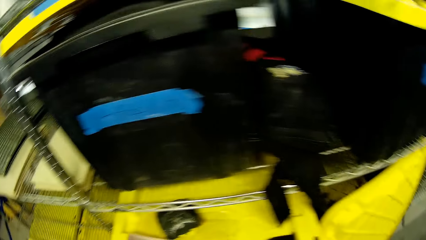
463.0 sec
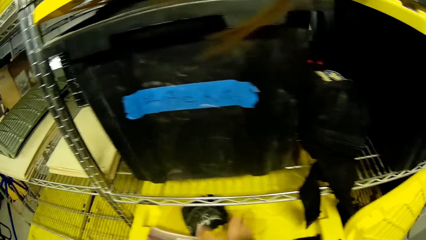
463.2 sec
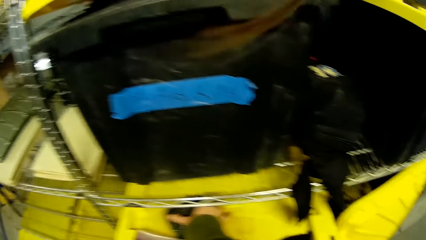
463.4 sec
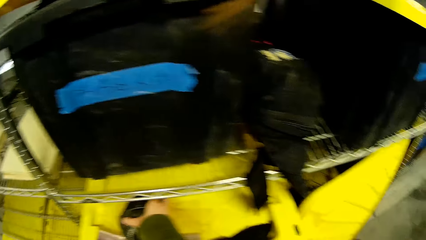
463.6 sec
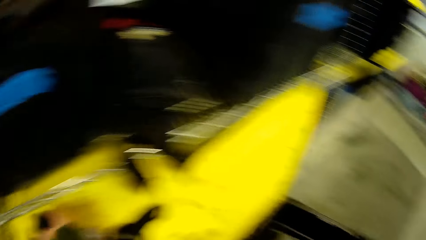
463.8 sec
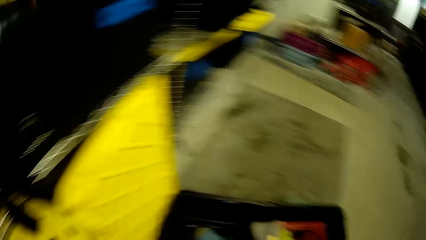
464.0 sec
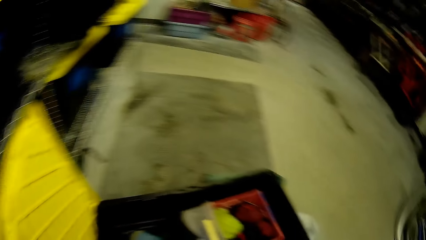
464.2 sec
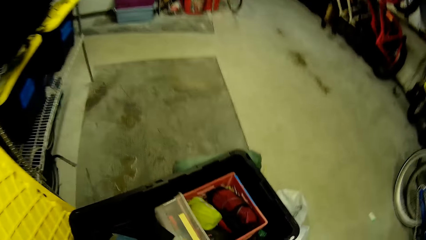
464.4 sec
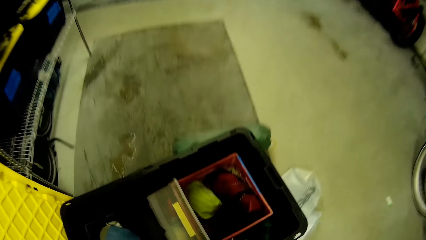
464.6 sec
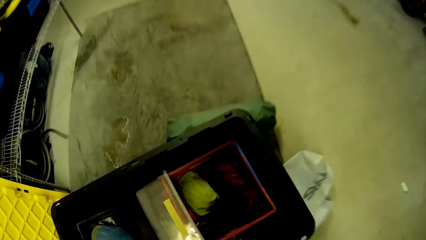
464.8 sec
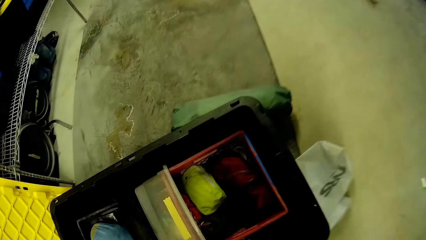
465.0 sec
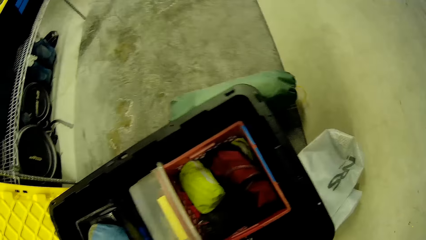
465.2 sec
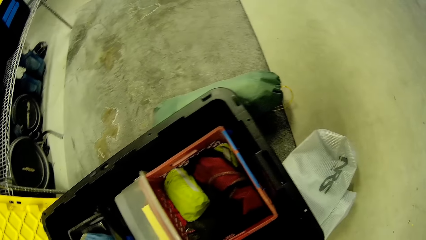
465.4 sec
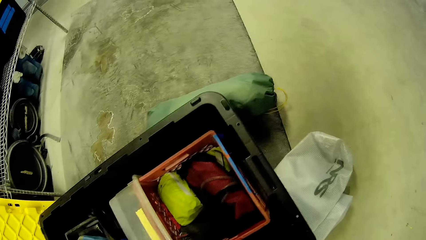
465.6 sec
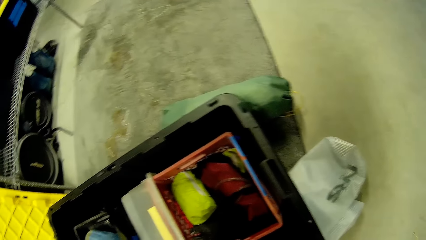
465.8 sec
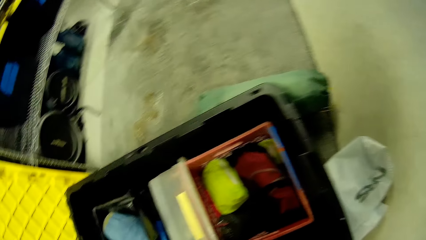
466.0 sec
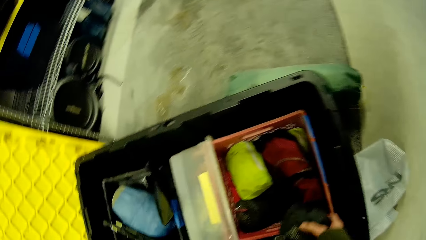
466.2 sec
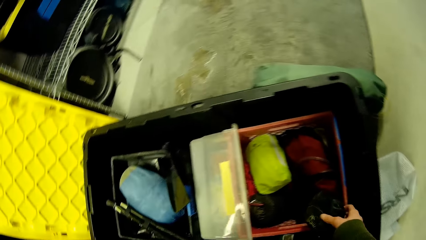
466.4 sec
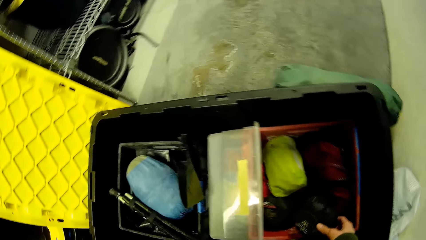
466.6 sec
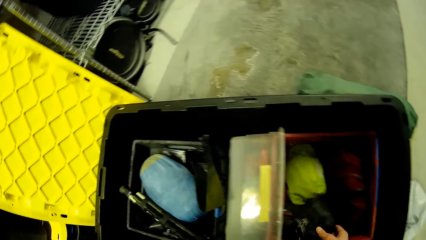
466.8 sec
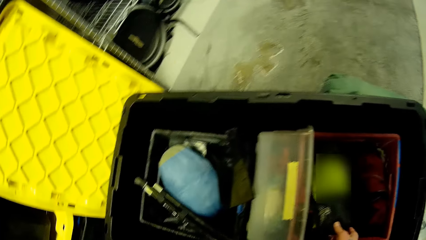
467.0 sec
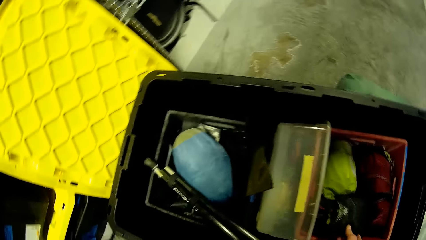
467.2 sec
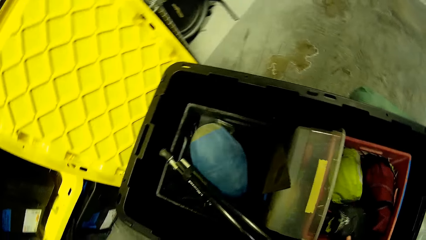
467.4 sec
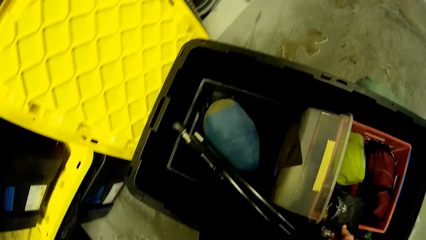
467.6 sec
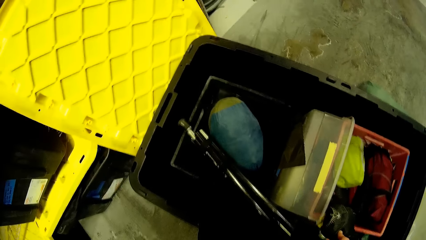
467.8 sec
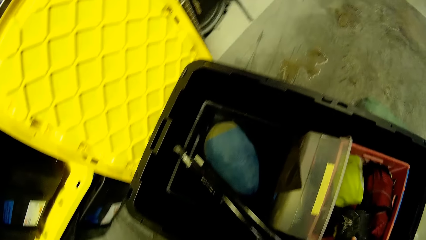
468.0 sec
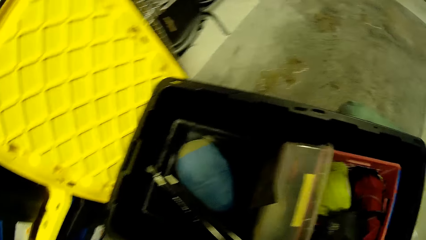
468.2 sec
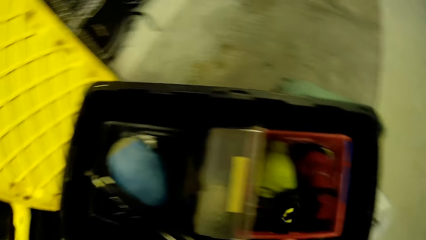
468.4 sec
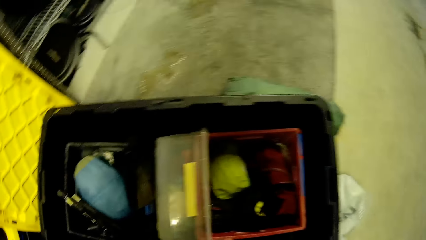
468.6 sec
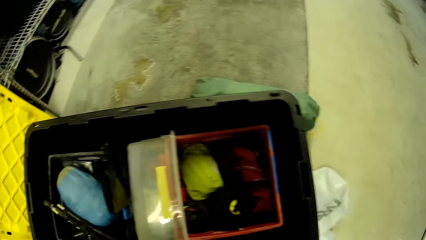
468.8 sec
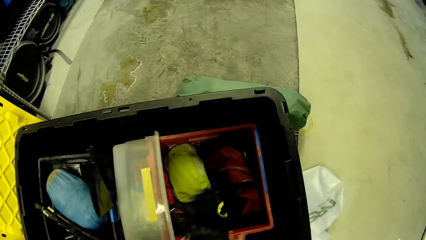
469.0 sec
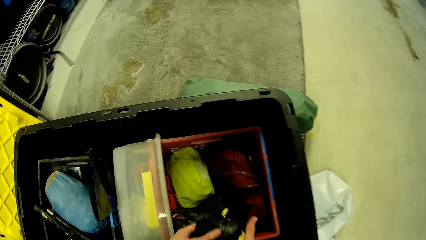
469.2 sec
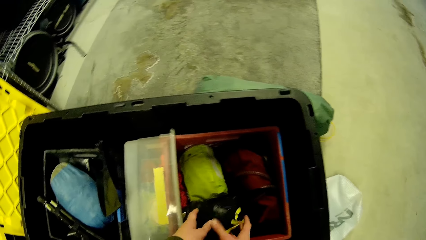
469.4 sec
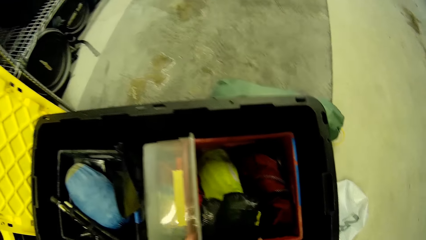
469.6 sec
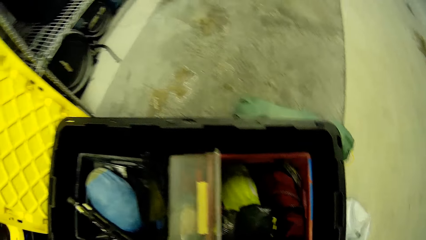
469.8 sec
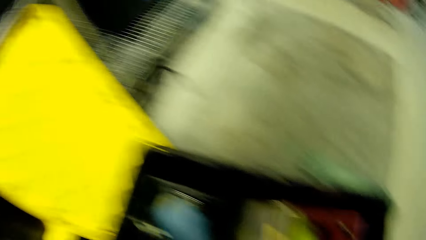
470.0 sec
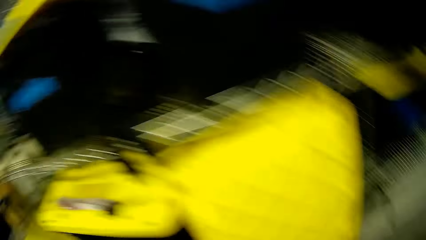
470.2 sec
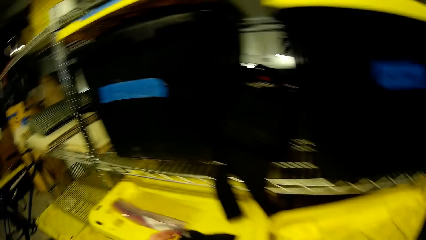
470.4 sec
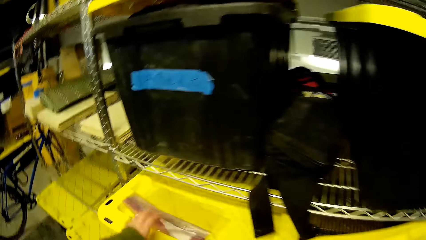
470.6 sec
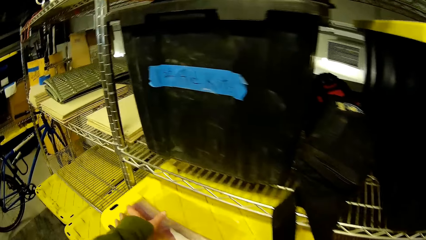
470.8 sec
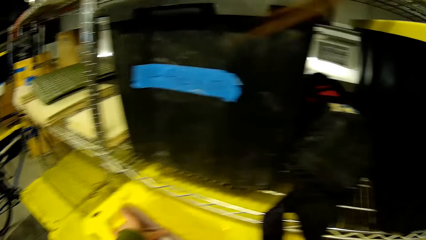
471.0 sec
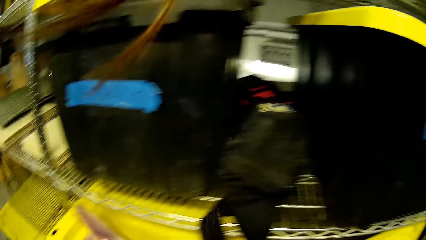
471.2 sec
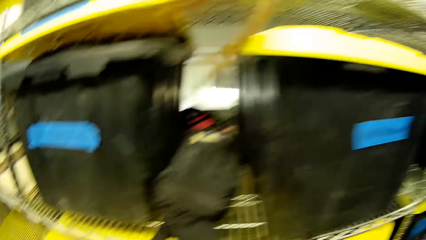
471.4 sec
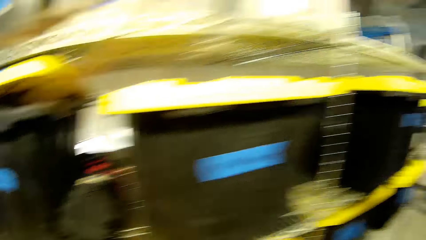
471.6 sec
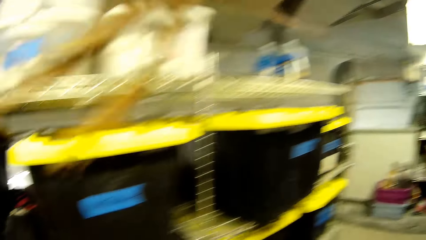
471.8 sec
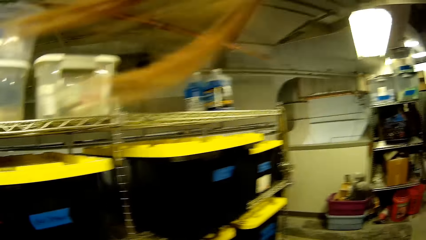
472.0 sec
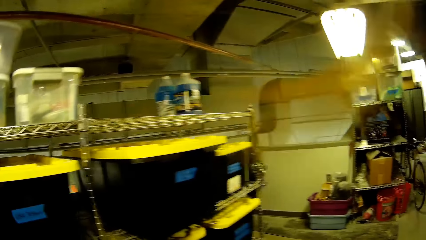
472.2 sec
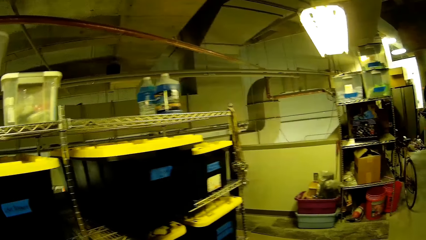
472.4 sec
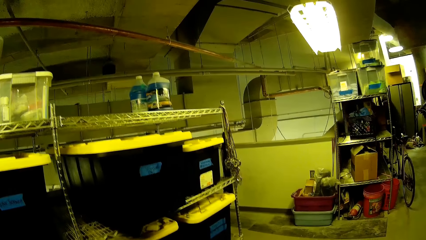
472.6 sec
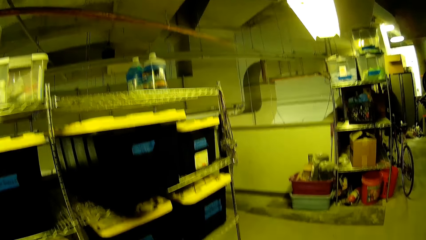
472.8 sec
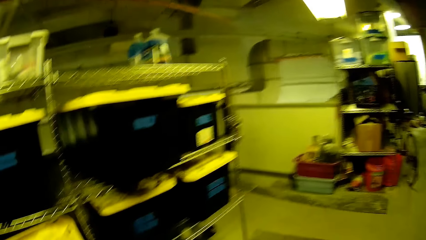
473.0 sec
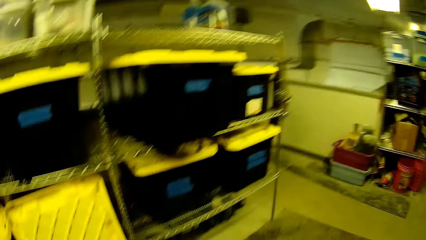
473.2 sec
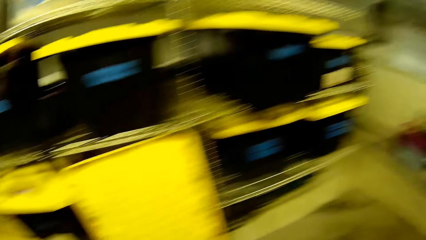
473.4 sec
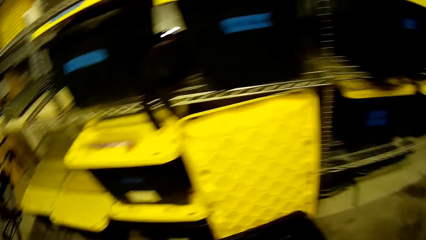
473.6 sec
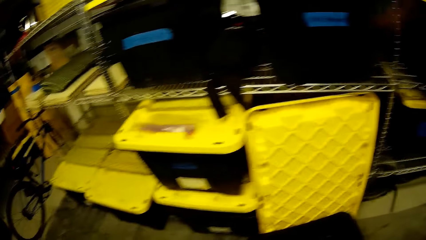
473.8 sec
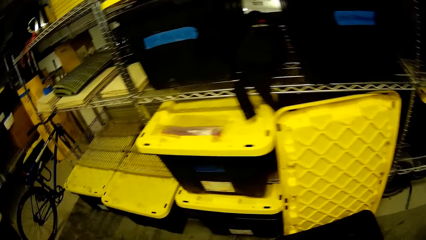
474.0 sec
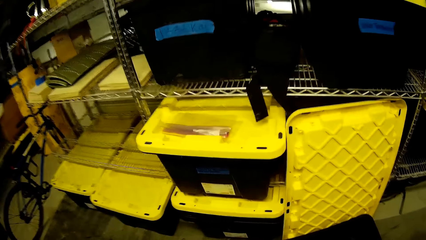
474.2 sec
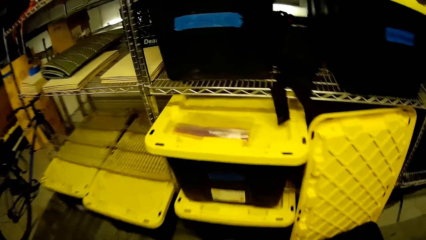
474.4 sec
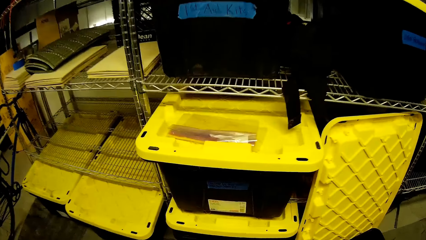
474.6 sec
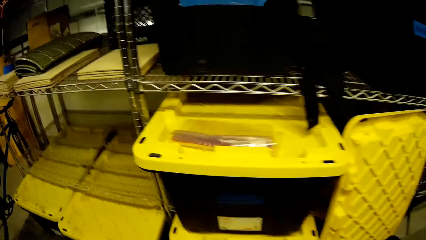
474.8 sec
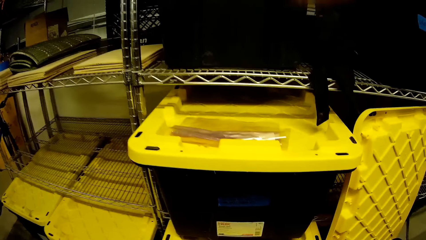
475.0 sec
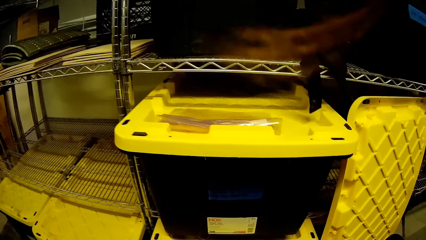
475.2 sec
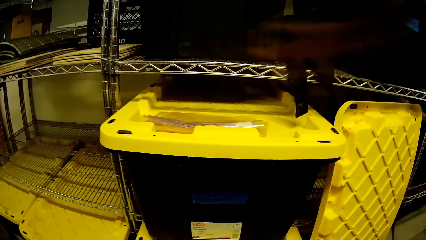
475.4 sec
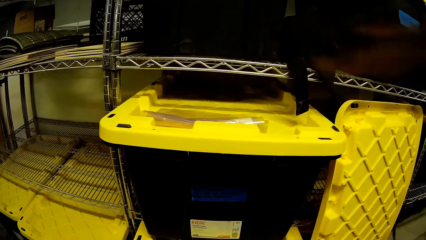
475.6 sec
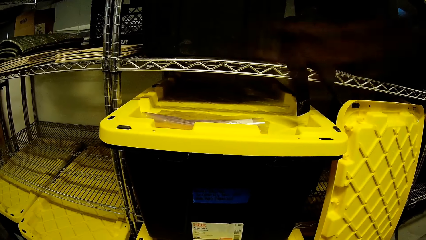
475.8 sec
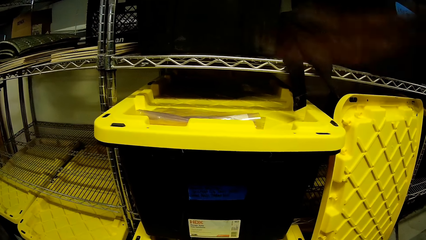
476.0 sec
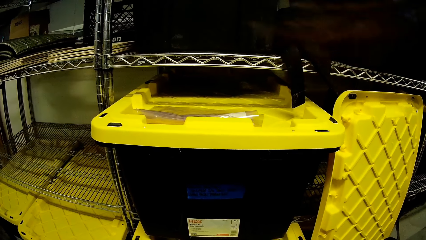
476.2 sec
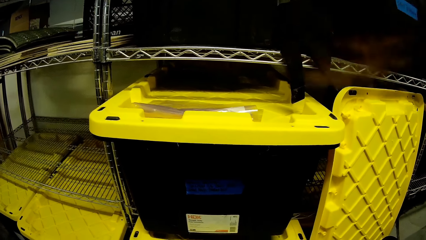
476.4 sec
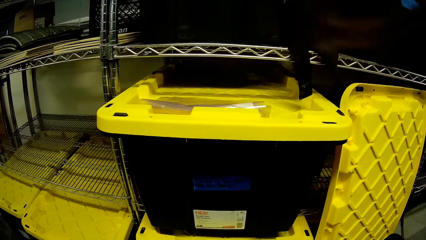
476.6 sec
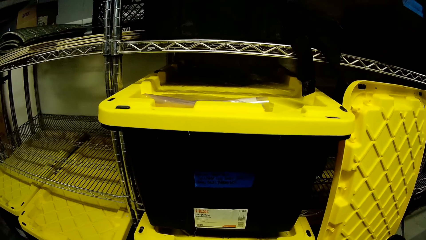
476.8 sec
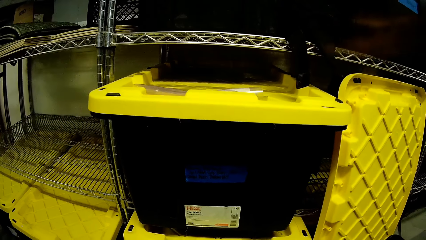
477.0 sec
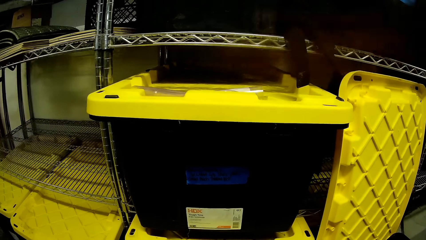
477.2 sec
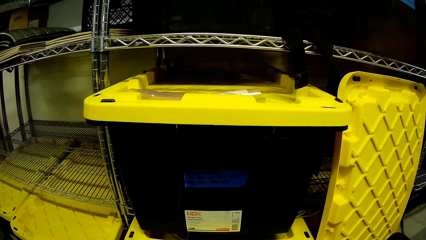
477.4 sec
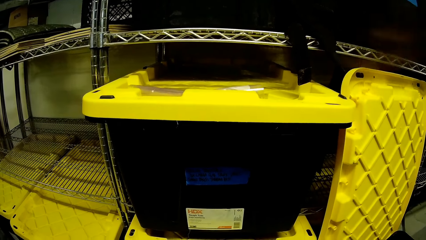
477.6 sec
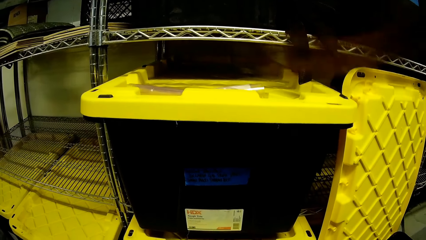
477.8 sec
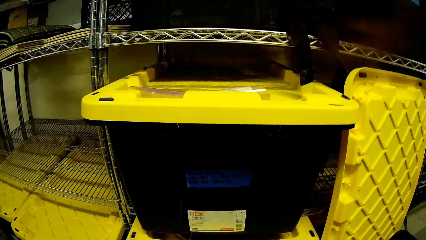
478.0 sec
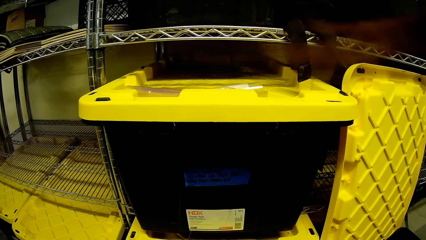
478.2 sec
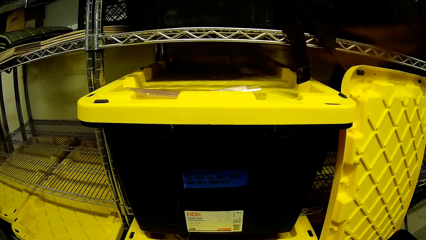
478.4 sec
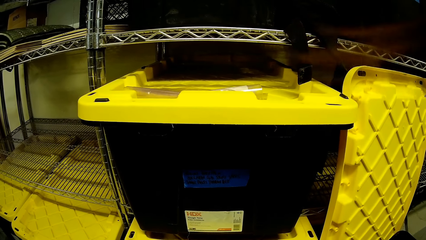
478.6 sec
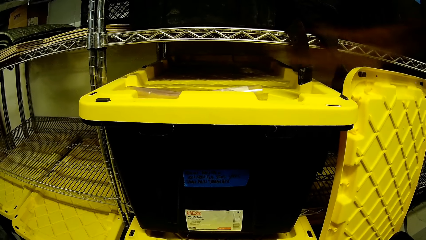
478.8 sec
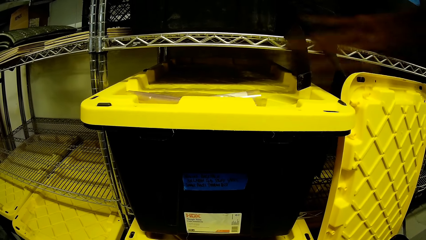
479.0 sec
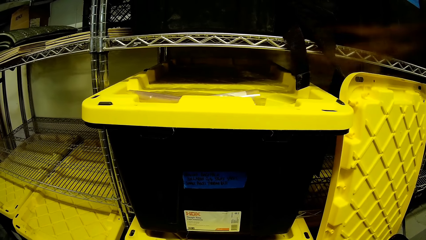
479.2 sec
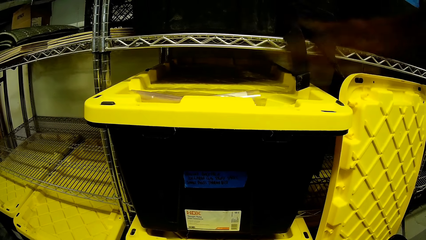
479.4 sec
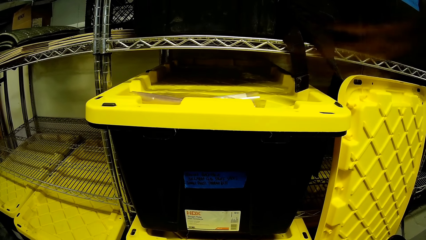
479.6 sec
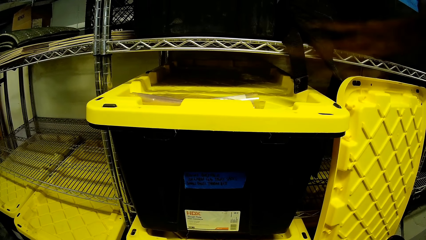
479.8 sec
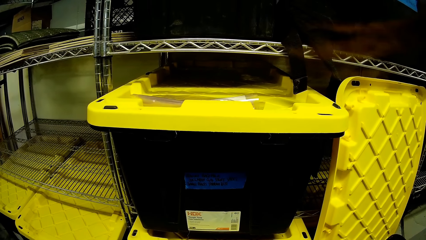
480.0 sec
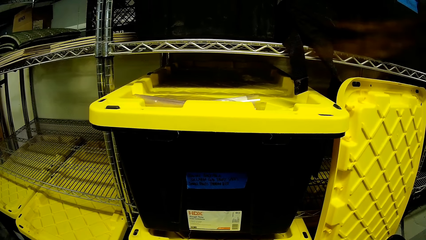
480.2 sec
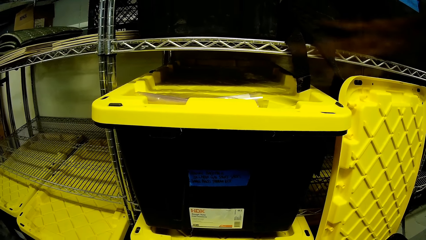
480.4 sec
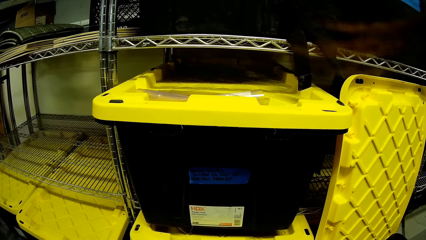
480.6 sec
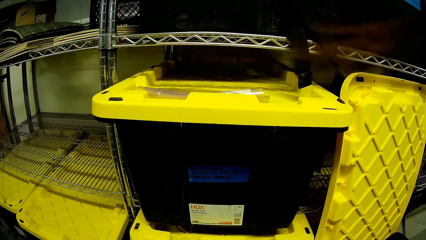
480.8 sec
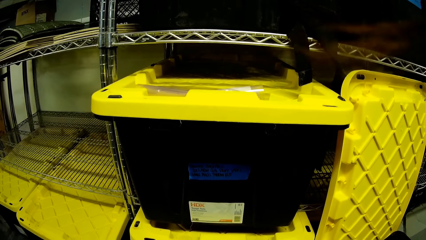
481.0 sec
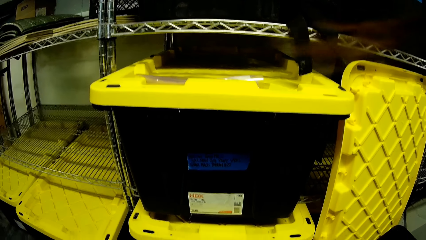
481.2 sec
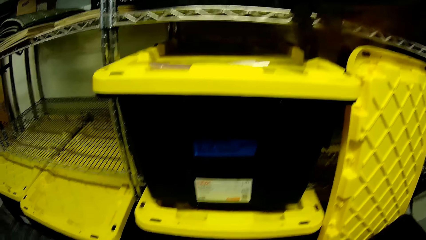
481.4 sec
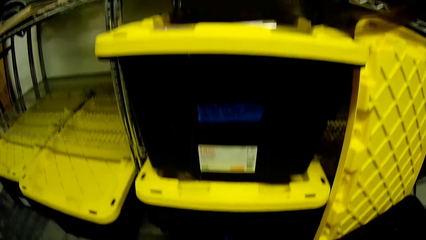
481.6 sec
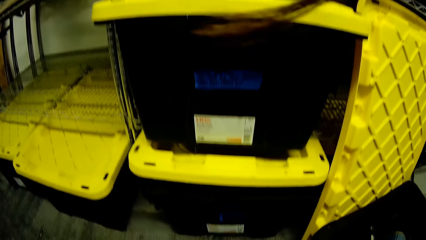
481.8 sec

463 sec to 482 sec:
The camera wearer puts something in the box. They look around.
